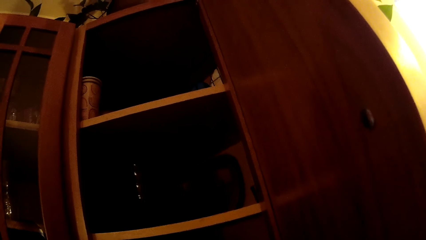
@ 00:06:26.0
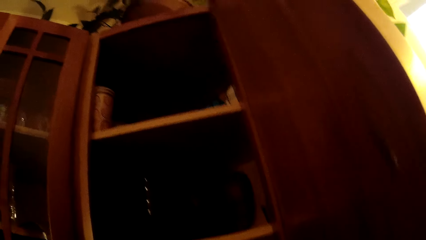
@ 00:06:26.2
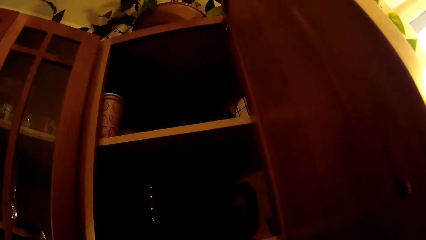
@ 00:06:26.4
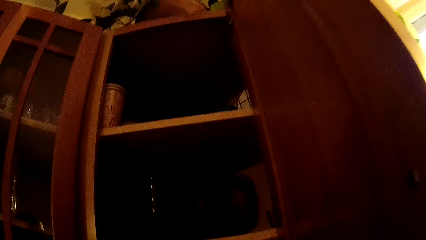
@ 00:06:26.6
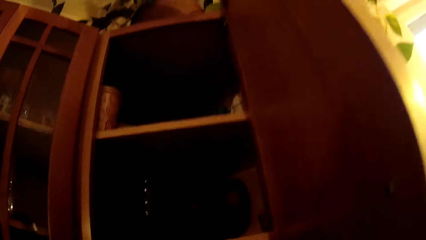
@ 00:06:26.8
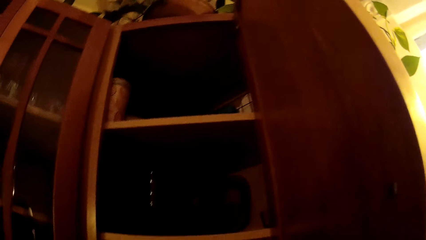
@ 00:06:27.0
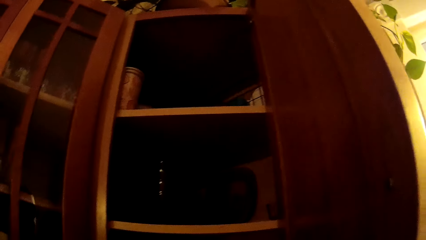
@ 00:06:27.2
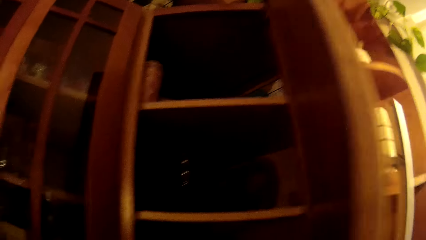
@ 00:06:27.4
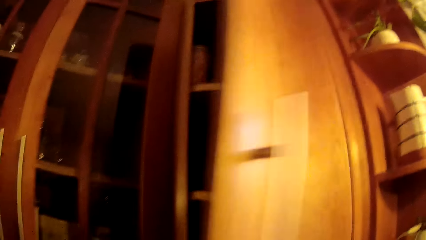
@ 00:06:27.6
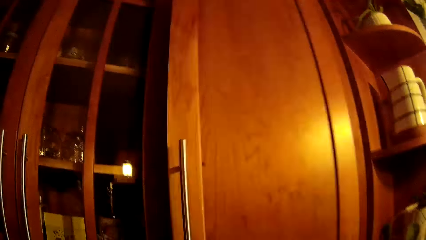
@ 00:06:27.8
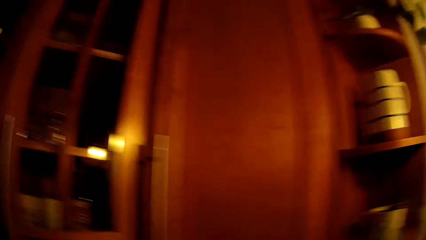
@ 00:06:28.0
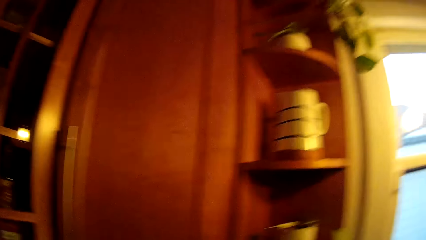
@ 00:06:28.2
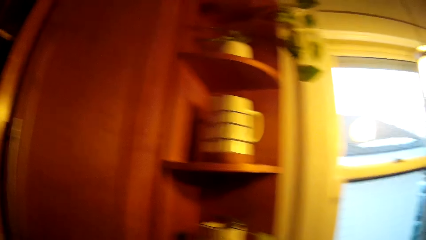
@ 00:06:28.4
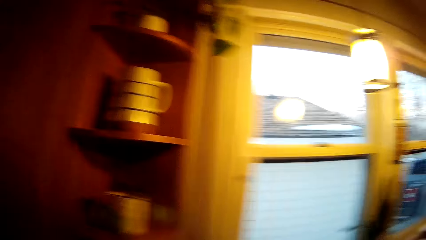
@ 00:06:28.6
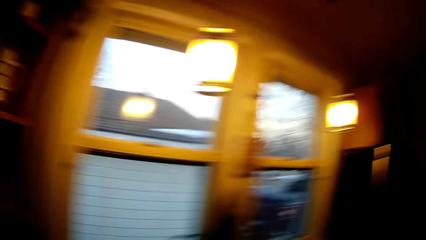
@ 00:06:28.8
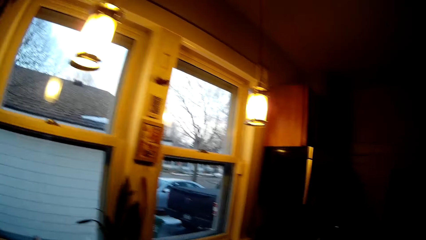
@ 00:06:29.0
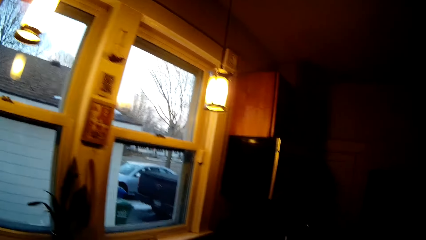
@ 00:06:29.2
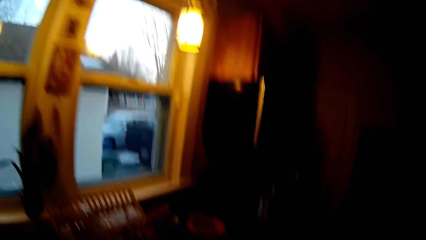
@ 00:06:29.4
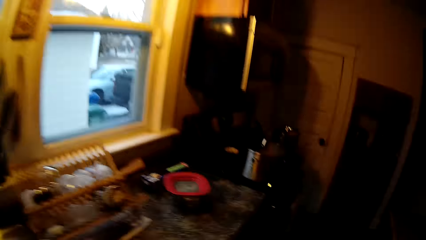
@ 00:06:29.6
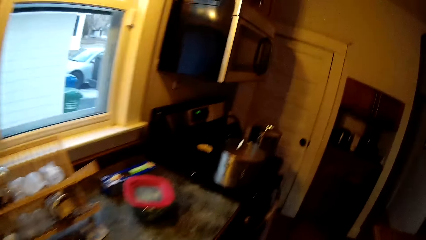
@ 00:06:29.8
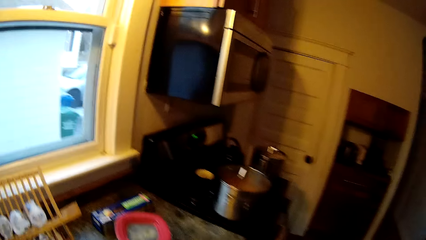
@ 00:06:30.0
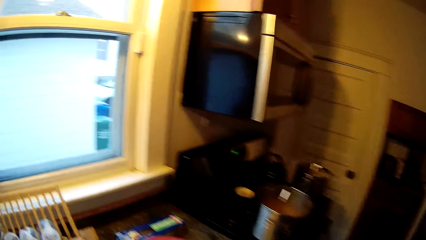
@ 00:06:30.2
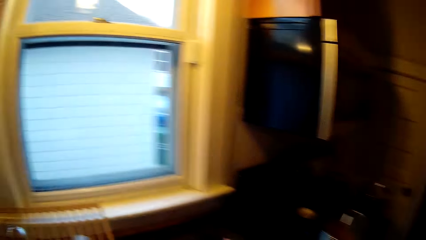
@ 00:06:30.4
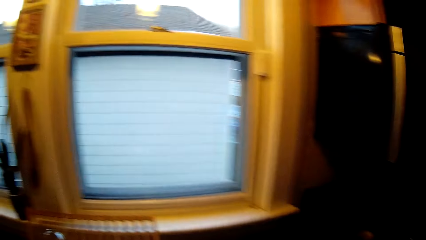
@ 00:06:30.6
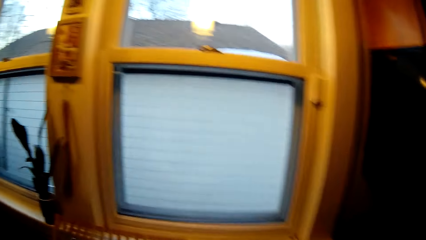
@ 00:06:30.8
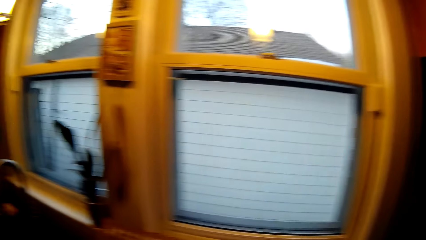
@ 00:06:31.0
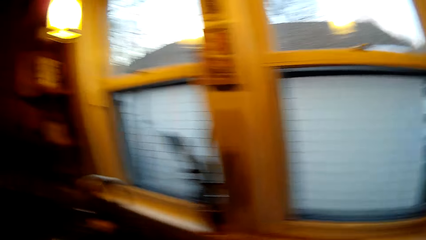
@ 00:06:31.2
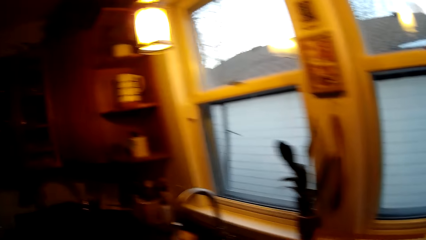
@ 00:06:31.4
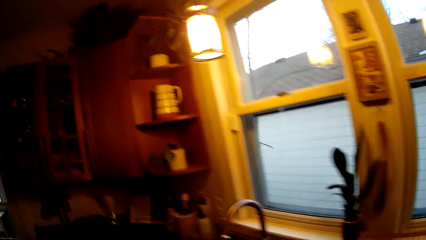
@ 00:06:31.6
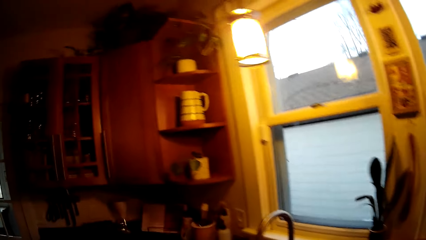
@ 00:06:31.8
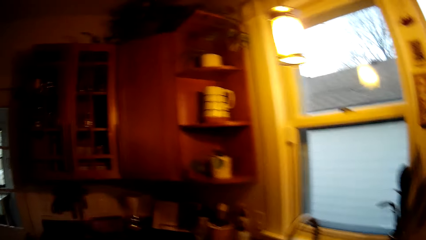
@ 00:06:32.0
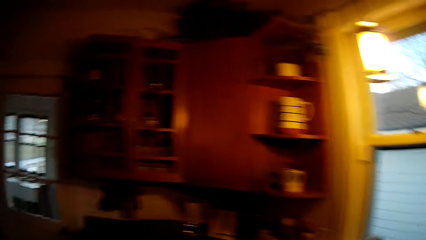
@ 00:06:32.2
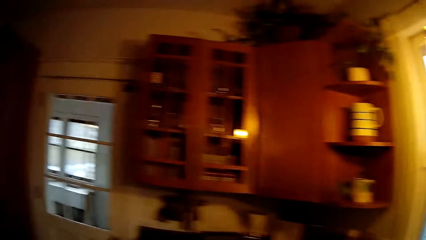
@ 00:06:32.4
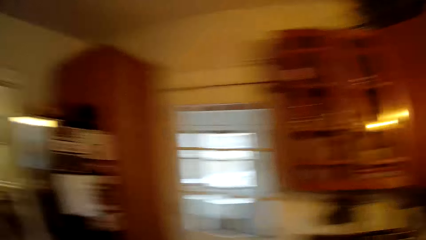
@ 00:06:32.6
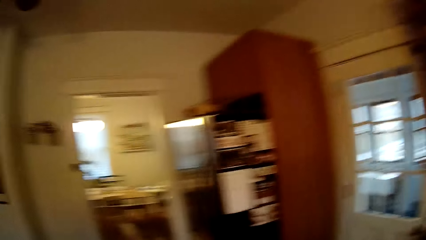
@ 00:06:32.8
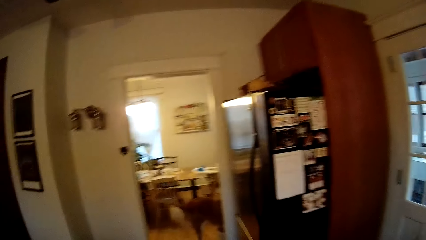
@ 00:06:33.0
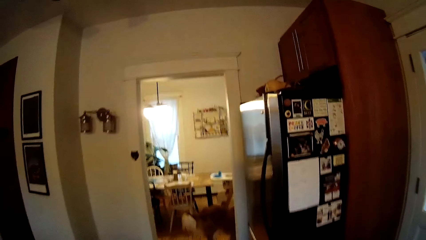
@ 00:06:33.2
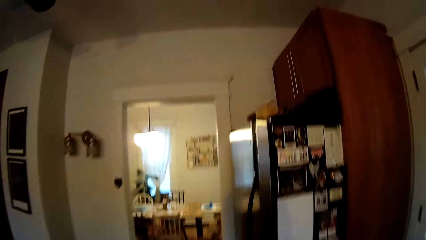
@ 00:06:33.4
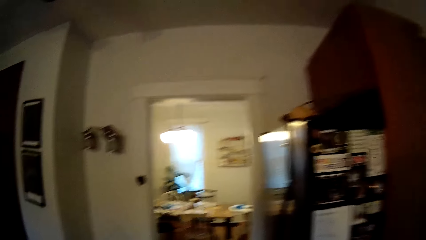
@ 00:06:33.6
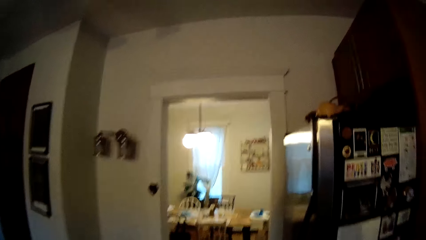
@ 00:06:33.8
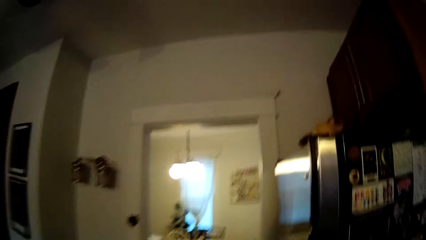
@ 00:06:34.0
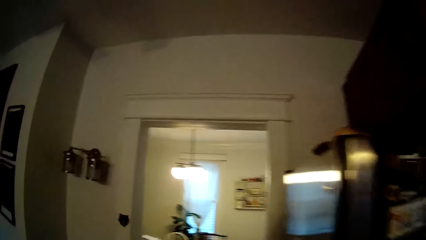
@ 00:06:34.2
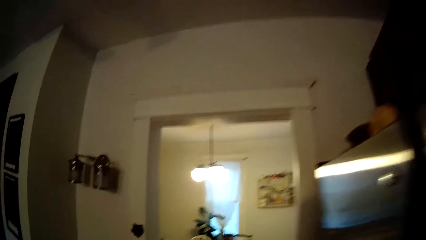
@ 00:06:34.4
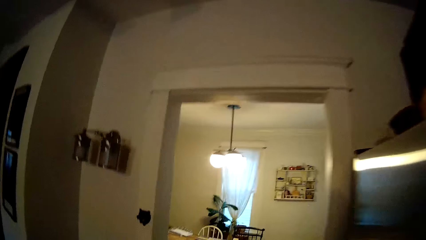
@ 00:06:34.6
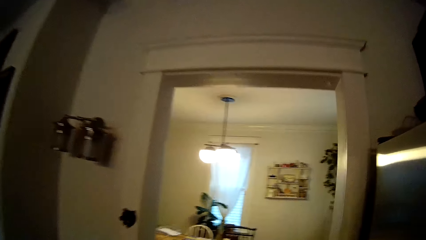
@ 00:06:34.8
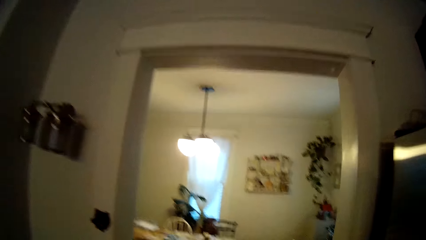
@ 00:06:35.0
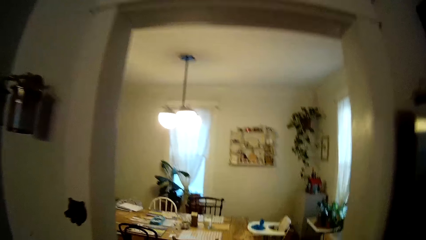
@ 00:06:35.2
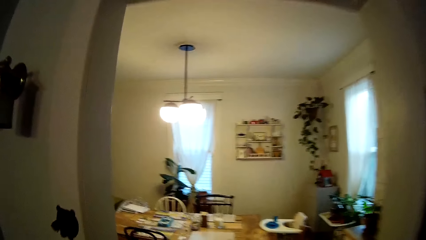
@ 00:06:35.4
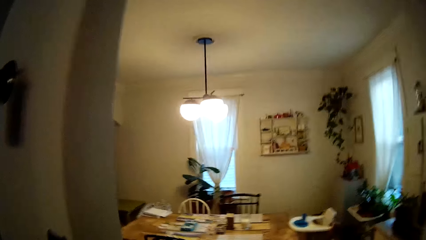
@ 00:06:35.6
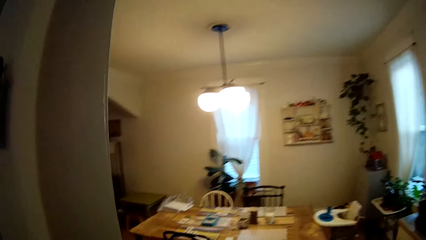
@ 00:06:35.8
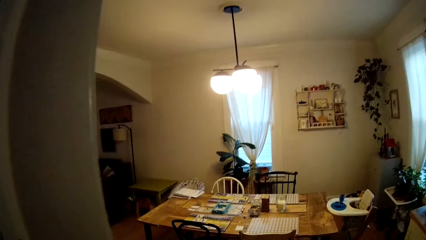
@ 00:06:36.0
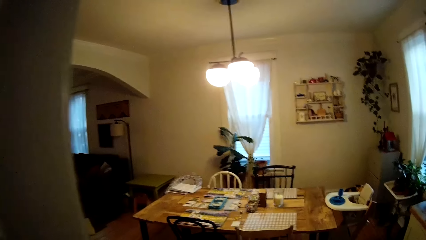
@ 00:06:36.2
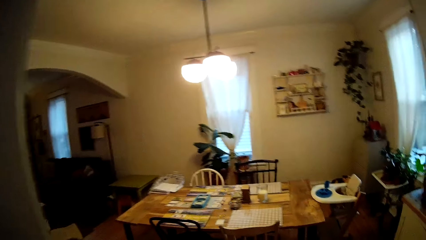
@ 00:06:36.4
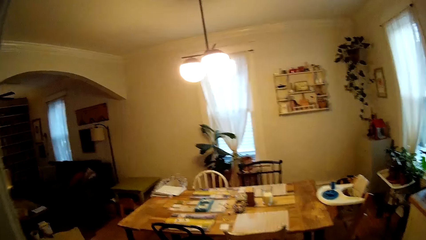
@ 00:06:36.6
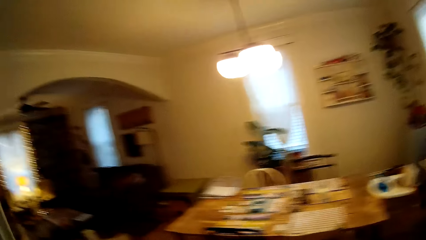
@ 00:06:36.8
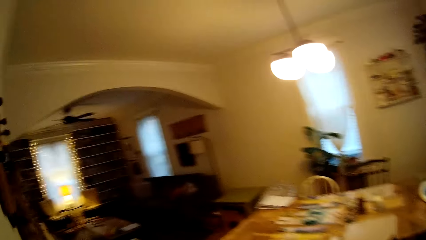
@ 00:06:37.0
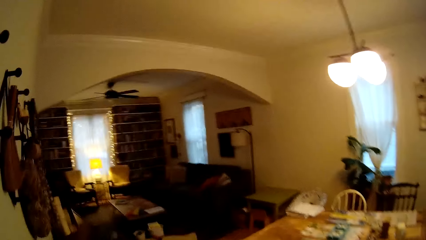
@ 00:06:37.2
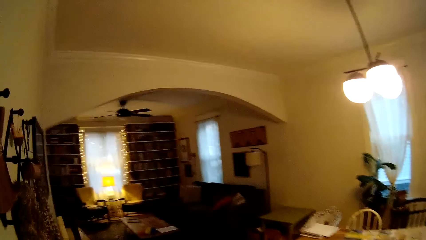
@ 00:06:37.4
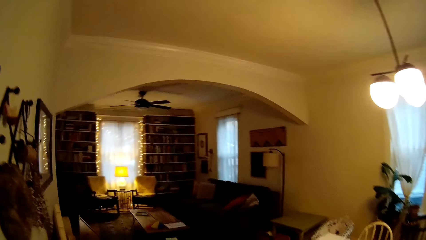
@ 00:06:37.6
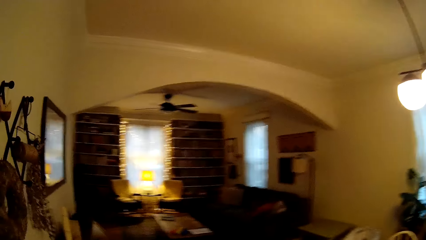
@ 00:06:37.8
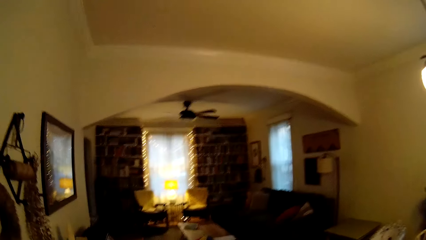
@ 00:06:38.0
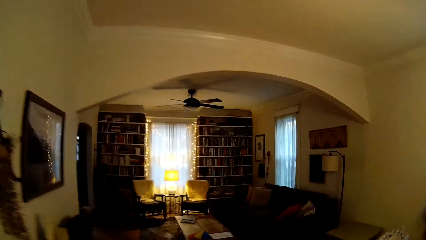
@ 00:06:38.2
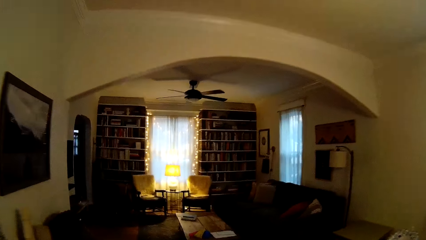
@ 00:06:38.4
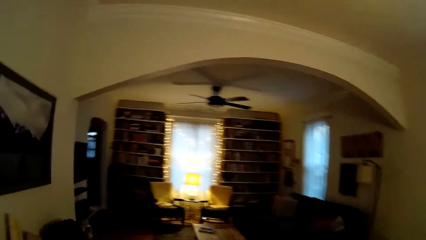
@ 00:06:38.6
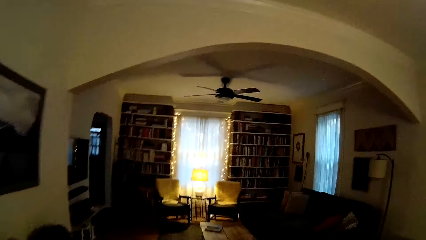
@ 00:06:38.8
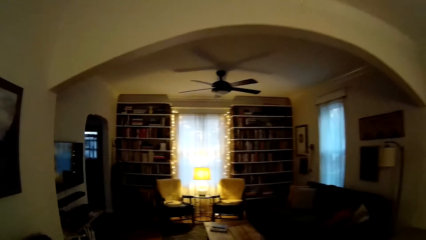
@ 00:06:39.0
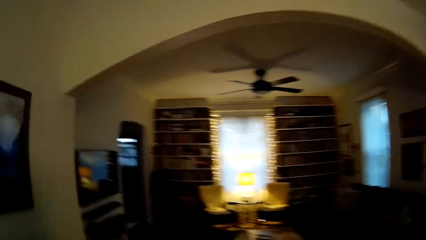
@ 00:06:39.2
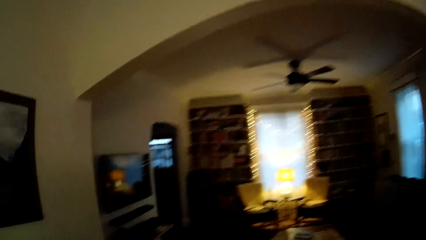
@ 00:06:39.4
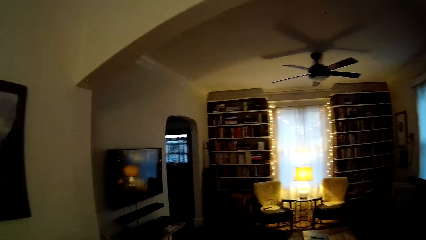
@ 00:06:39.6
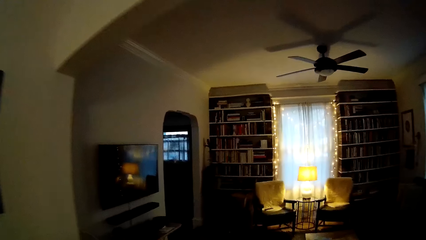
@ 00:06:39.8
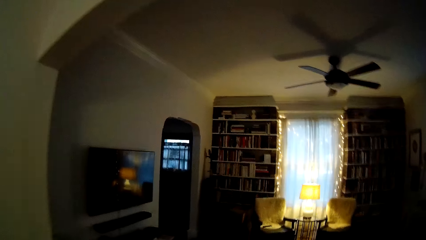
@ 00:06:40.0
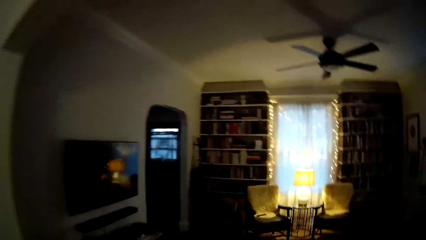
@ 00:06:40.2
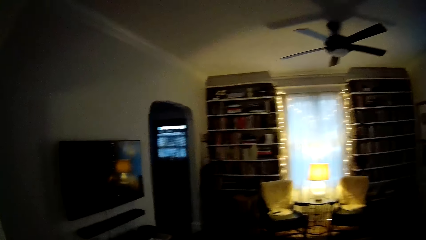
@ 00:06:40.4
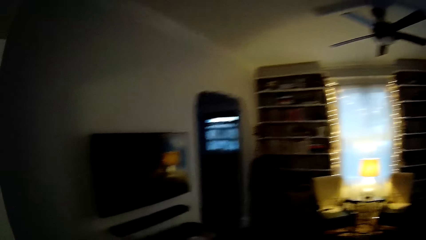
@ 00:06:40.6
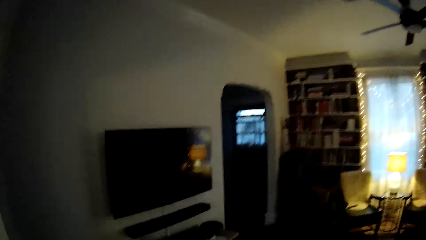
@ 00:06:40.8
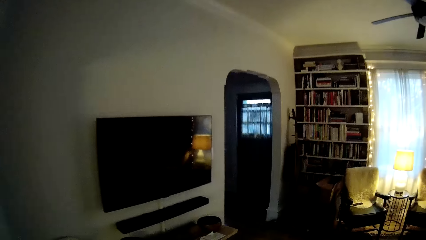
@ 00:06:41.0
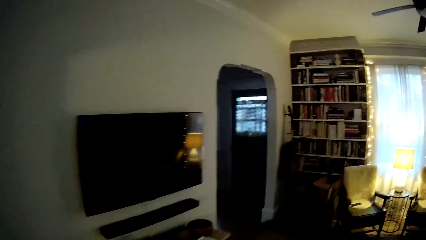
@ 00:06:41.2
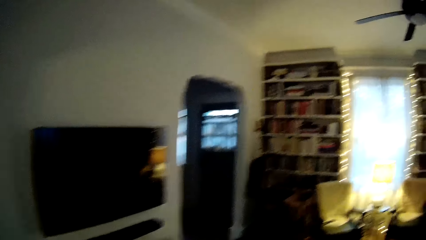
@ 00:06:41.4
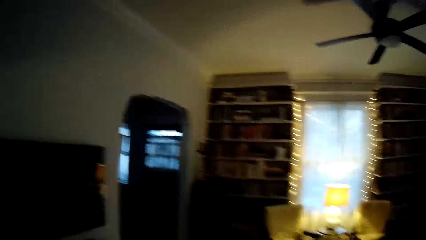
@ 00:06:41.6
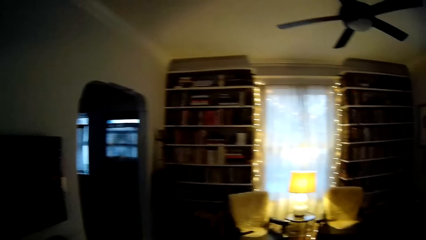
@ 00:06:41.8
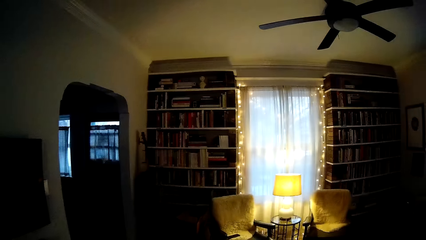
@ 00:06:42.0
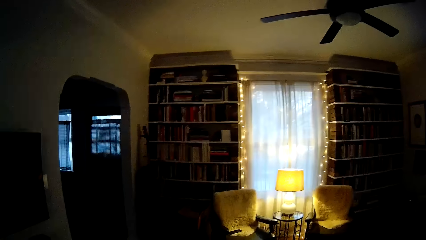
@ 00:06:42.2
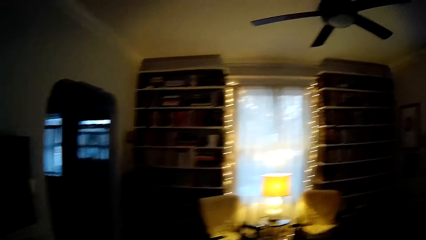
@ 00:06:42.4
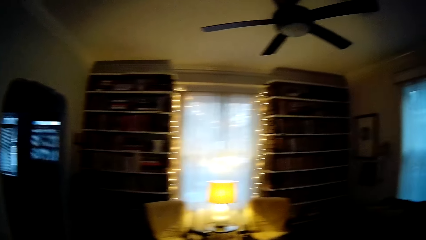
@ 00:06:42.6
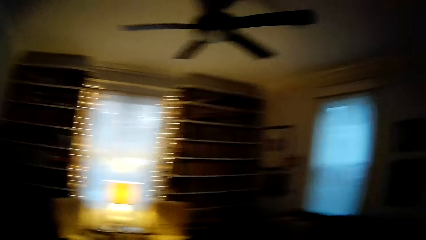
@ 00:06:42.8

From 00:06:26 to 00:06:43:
The camera wearer closes the cabinet with her right hand. She walks around the house. She moves into a living room.
